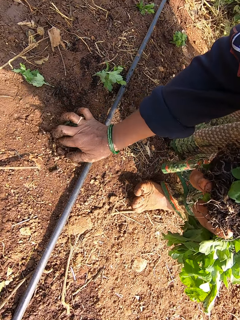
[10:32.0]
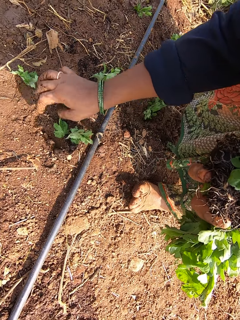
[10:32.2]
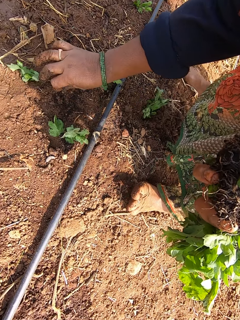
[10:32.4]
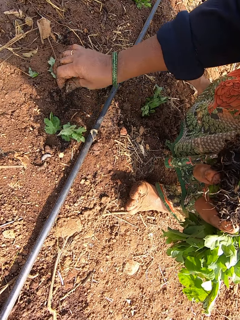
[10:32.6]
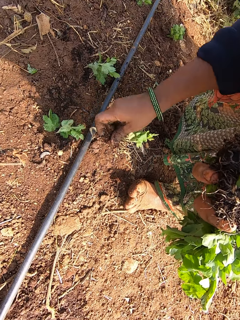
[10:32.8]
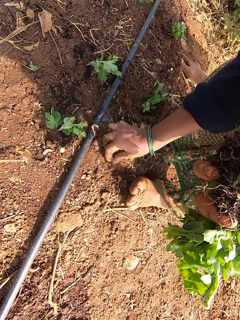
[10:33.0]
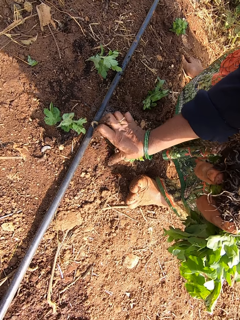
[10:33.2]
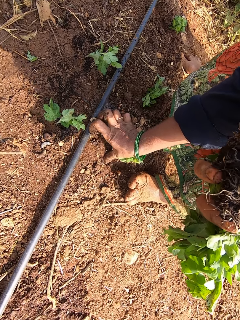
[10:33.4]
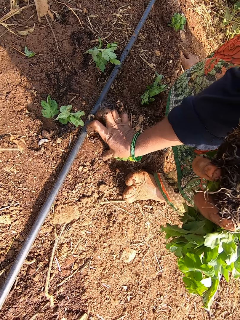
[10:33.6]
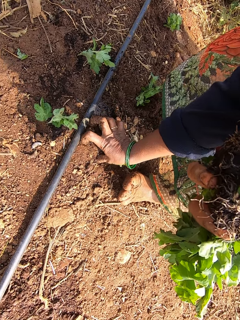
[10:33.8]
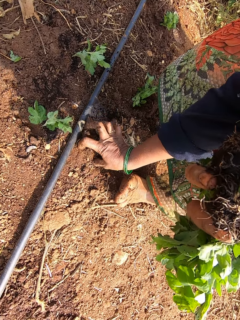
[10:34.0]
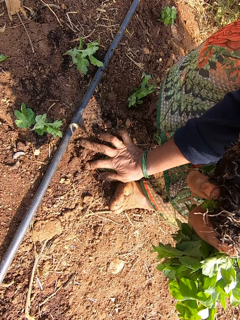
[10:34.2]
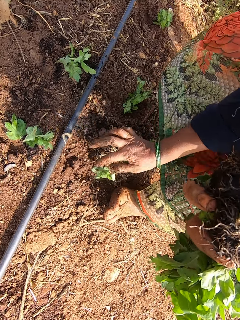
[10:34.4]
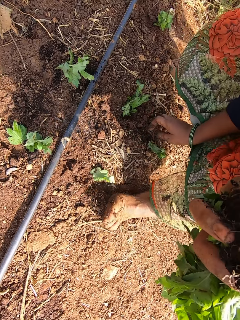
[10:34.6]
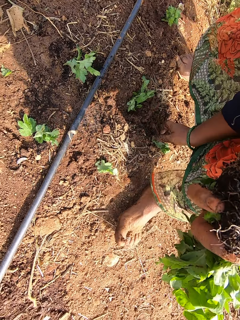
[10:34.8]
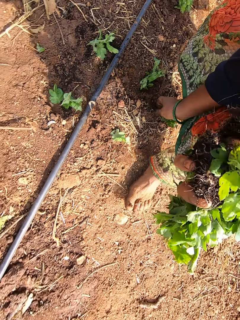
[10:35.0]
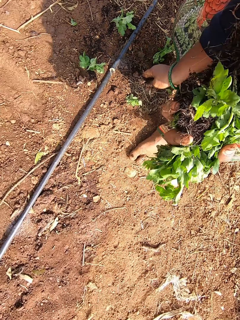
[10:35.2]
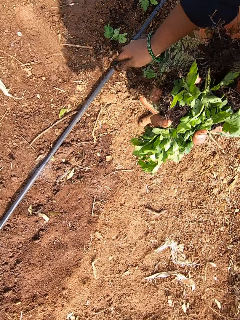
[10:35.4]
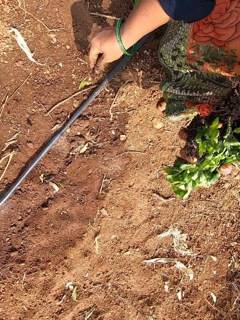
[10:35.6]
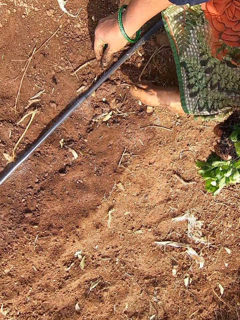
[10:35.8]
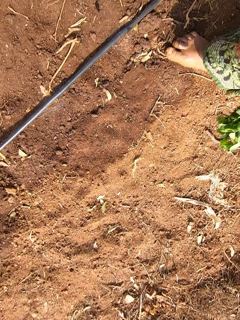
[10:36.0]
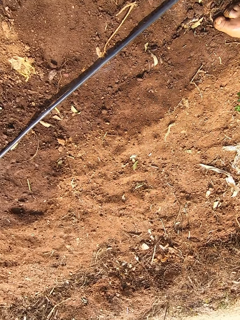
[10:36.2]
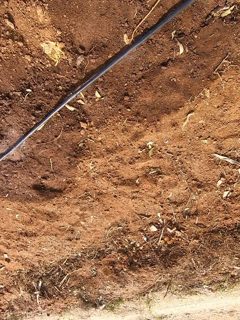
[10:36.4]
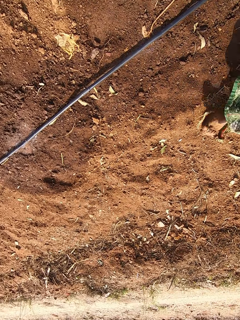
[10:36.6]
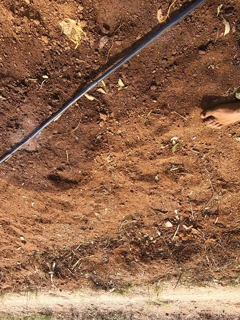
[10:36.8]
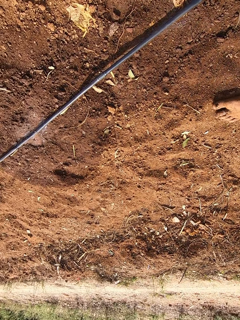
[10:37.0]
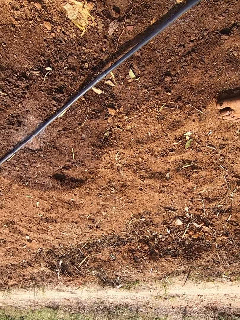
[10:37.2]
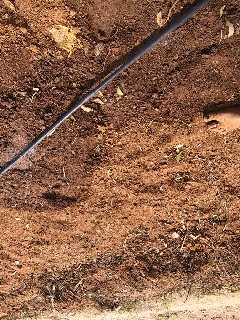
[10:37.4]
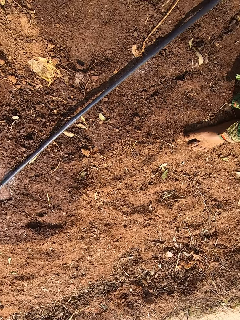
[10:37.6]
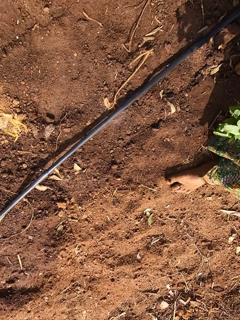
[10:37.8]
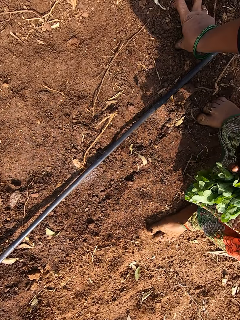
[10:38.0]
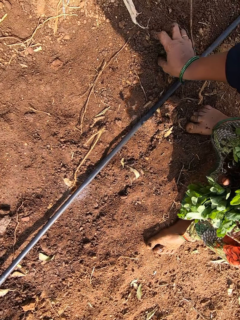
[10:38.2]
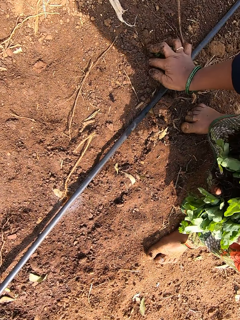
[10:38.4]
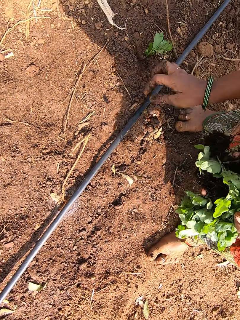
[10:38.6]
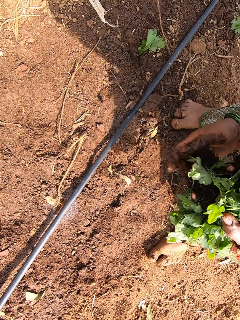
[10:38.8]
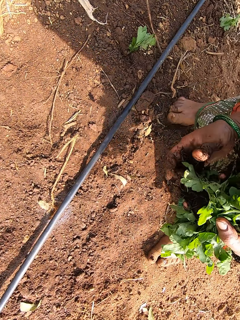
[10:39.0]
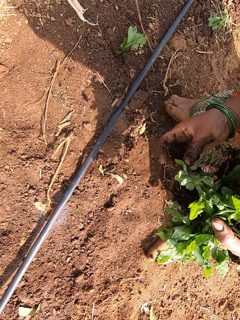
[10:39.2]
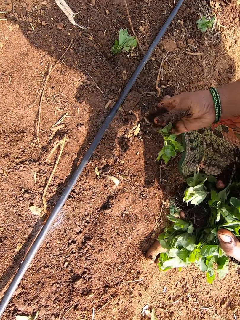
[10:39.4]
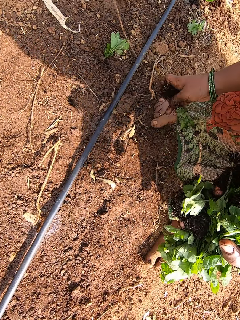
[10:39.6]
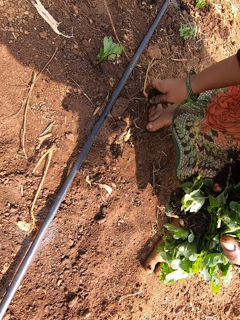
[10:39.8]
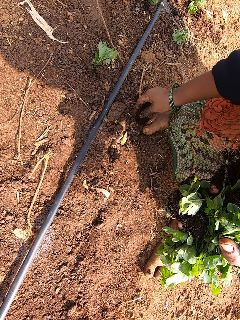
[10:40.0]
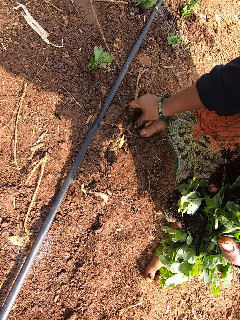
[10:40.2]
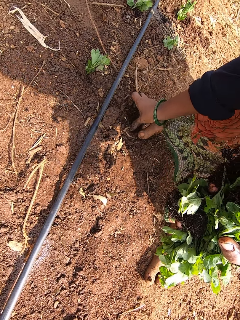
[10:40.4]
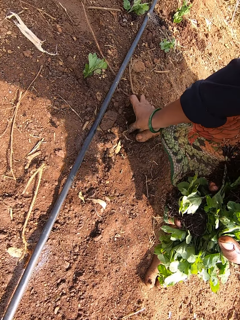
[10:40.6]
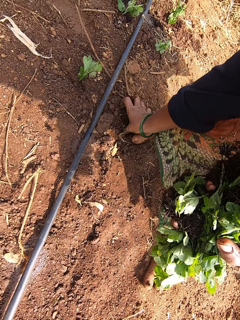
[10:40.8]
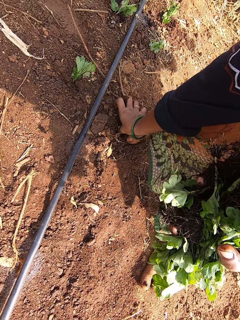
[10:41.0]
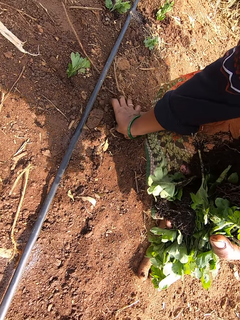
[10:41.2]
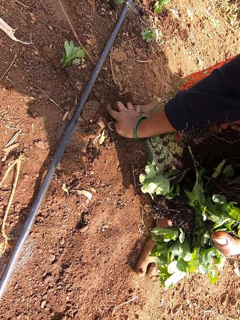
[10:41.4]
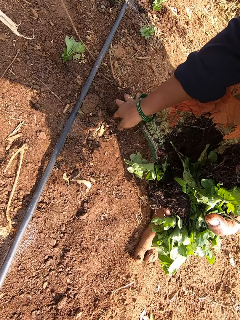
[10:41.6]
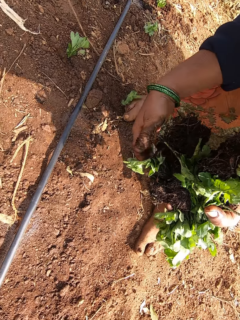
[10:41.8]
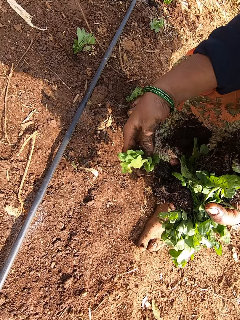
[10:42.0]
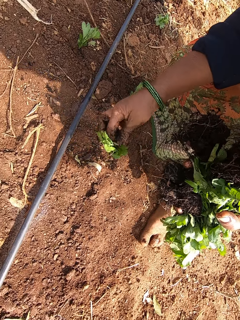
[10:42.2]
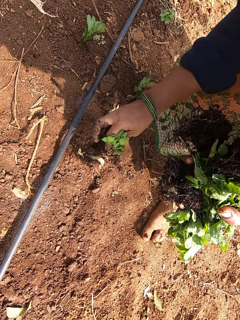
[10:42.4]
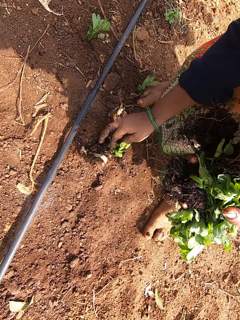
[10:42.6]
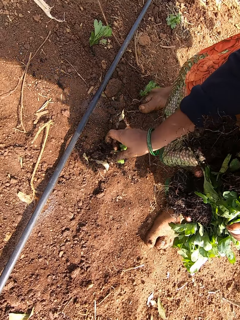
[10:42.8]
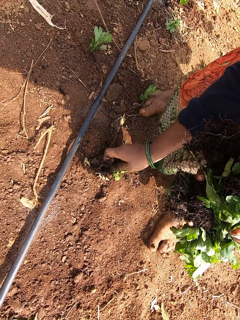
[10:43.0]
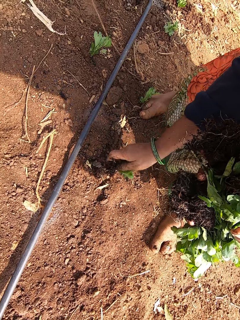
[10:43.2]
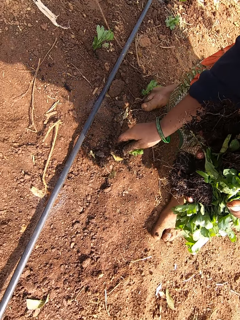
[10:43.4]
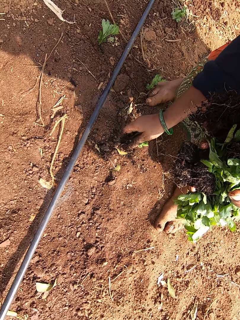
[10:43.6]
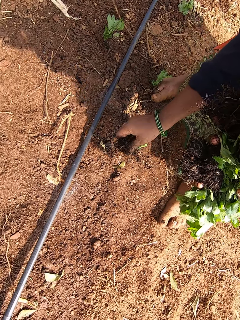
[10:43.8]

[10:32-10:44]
The camera wearer picks some plant from the ground with her right hand. She plants the plant on the ground with her right hand. She picks some plant from the ground with her right hand. She plants the plant on the ground with her right hand. She picks some plant from her left hand with her right hand. She plants the plant on the ground with her right hand. She picks some plant from her left hand with her right hand.

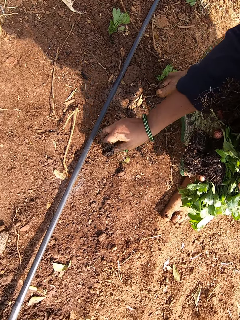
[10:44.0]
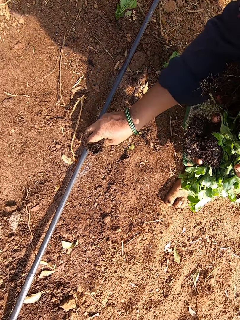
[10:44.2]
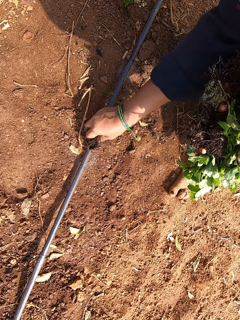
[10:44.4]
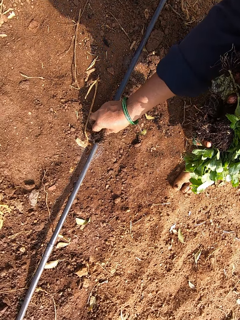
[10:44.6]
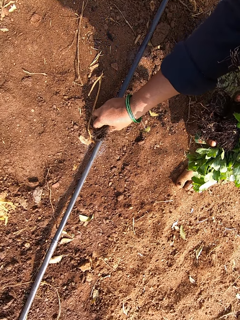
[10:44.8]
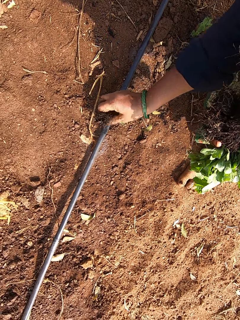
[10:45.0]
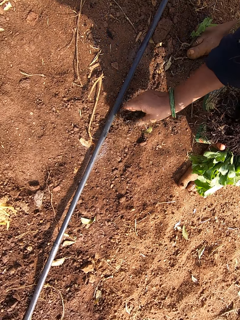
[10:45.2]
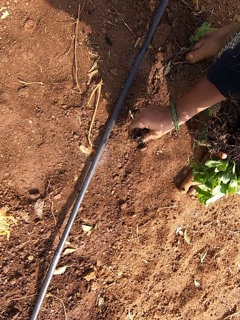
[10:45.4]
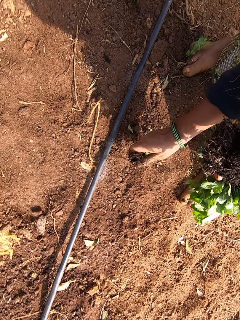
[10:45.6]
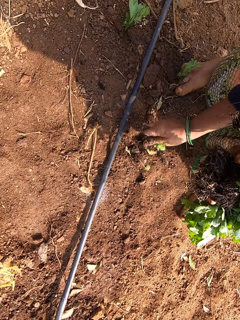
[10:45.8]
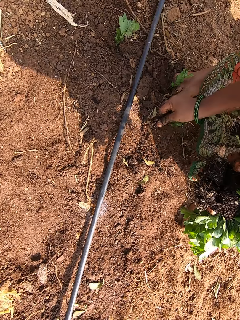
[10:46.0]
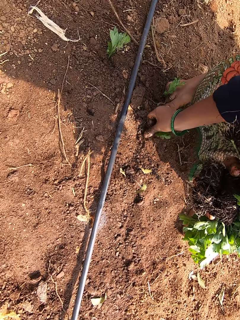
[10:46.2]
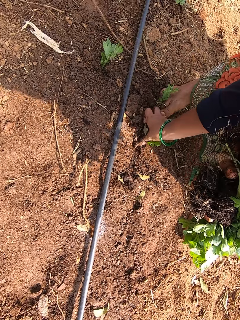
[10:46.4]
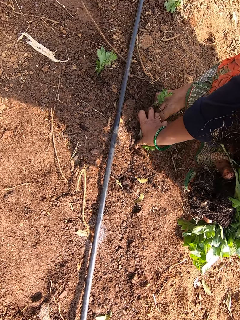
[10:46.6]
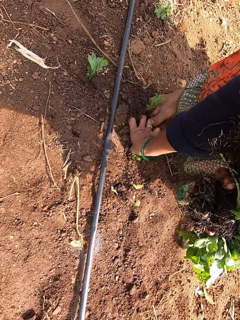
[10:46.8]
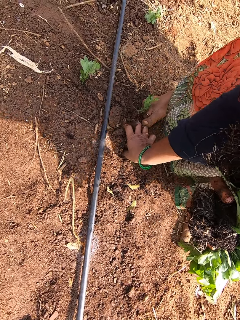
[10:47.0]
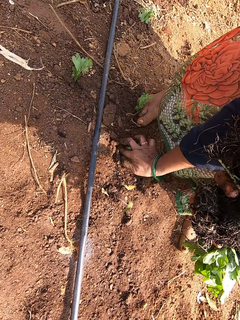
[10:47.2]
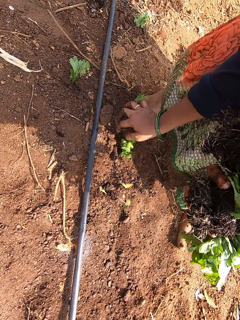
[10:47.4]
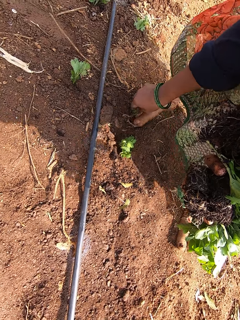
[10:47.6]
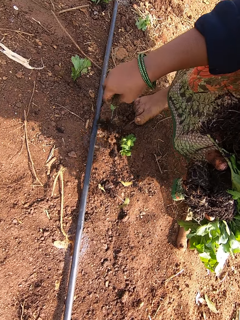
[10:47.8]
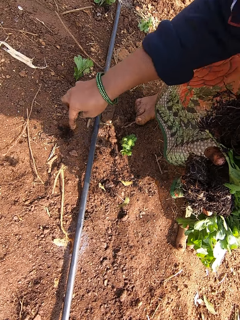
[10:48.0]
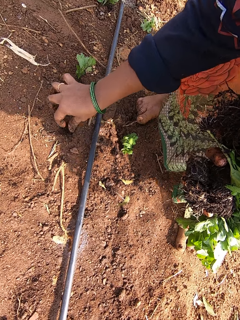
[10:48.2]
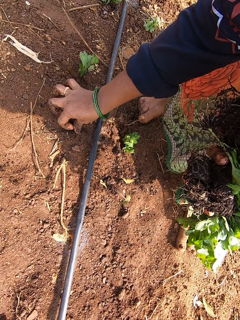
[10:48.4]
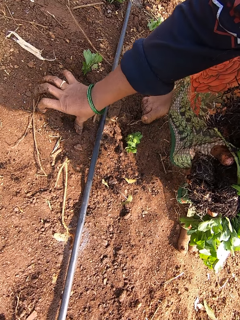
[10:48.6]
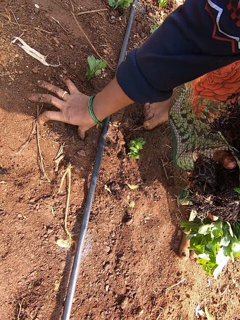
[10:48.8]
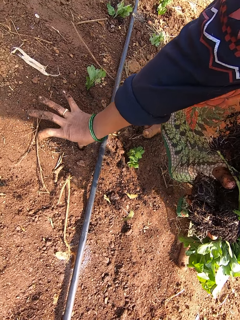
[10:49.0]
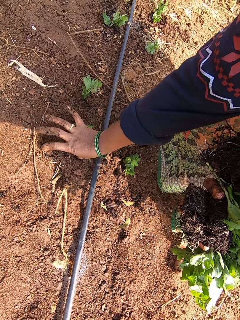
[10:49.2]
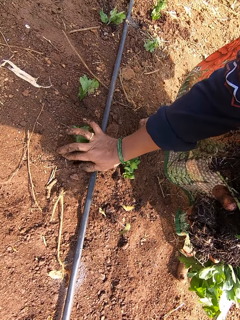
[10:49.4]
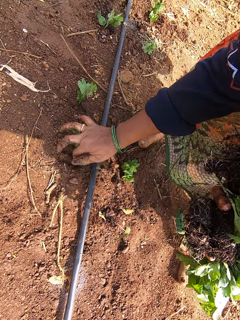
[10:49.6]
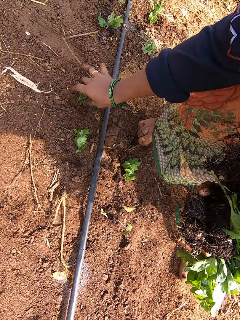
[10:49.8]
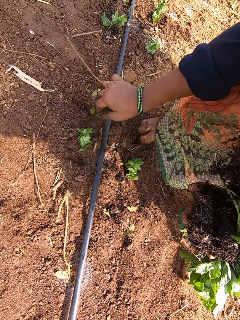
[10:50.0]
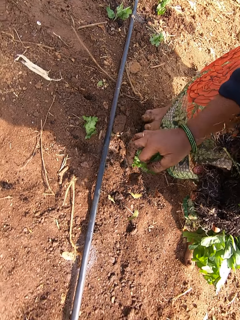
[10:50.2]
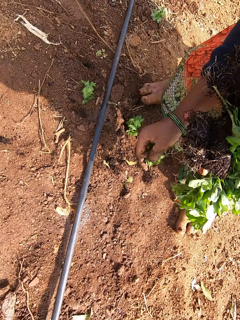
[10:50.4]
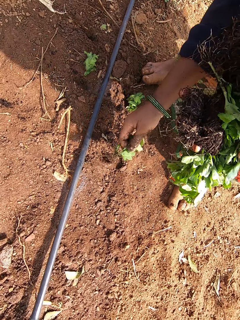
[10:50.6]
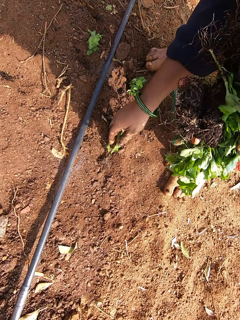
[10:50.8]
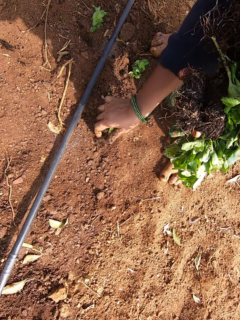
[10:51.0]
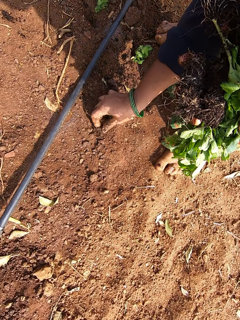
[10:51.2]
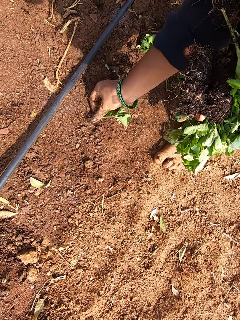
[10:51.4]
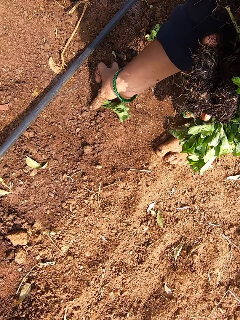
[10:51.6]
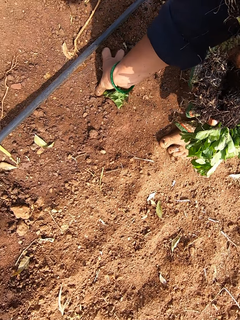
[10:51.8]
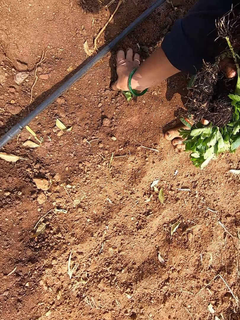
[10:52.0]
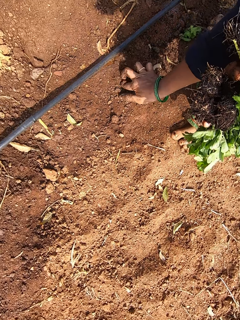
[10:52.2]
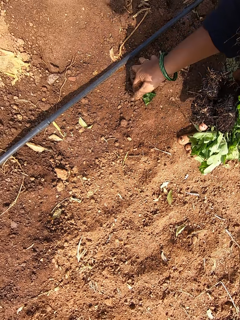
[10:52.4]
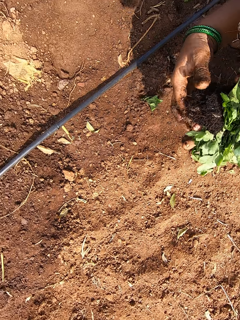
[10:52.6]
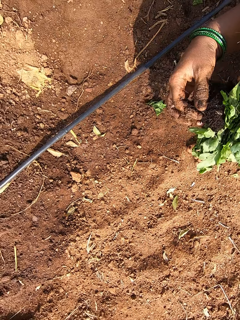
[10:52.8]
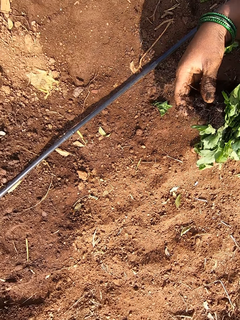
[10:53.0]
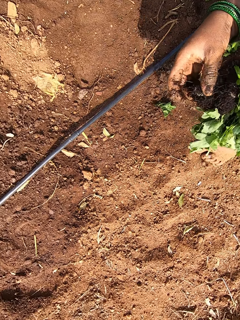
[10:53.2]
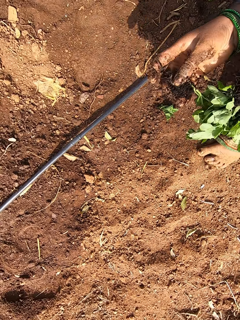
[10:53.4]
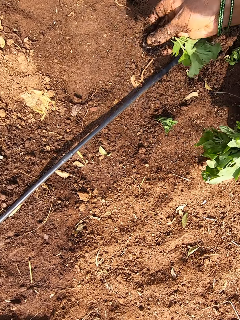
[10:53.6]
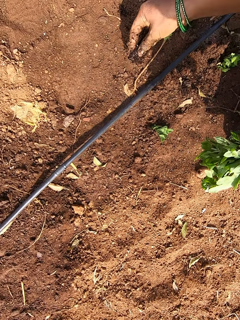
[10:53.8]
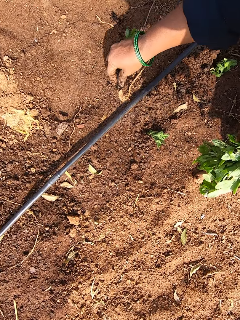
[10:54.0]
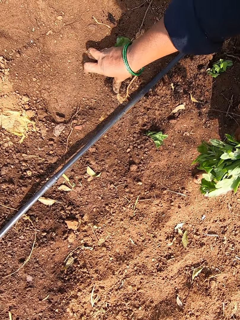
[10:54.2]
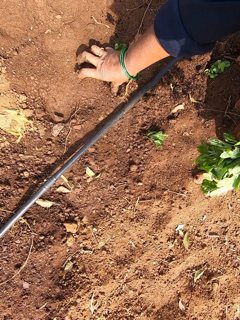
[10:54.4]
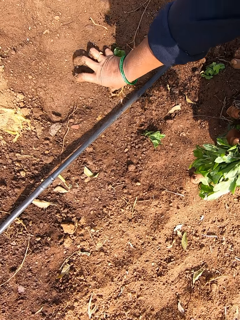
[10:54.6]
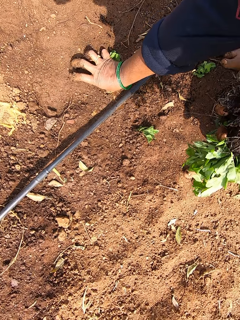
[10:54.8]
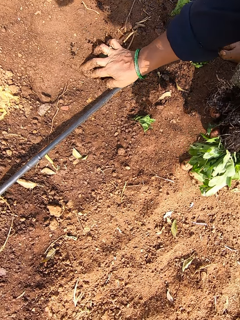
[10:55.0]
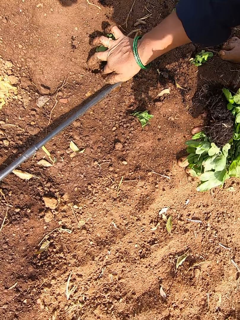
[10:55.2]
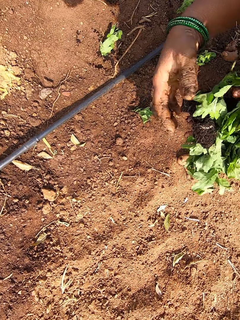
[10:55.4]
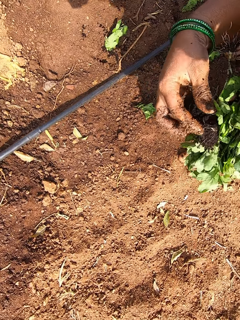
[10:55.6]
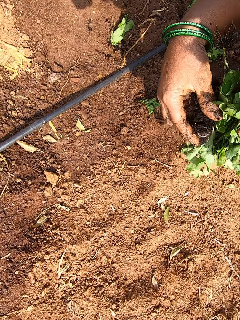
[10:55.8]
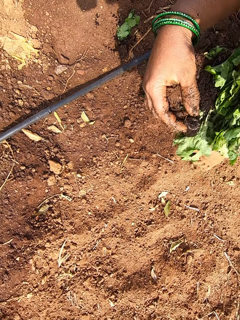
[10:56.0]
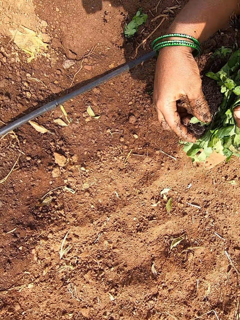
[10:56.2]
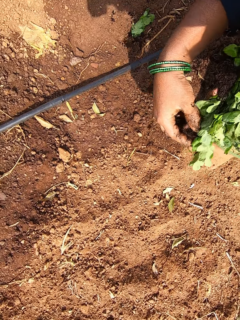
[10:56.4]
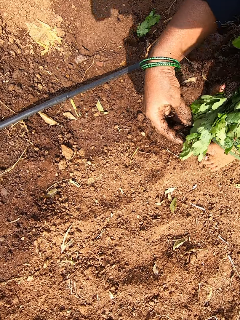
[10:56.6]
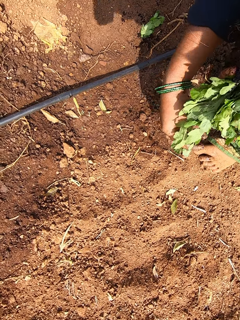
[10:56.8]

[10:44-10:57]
The camera wearer adjusts a pipe on the ground with her right hand. She plants the plant on the ground with her right hand. She picks some plant from the ground with her right hand. She plants the plant on the ground with her right hand. She picks some plant from the ground with her right hand. She plants the plant on the ground with her right hand. She picks some plant from her left hand with her right hand. She plants the plant on the ground with her right hand. She picks some plant from her left hand with her right hand.
